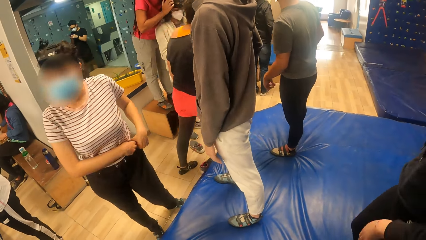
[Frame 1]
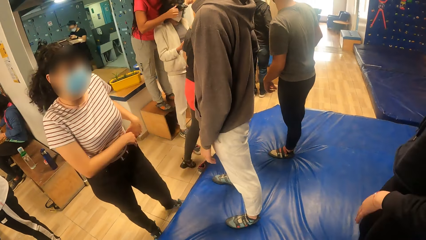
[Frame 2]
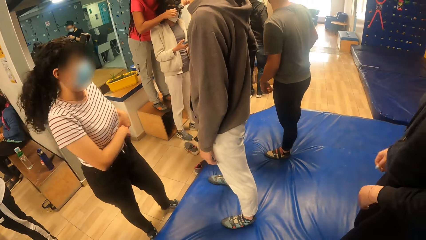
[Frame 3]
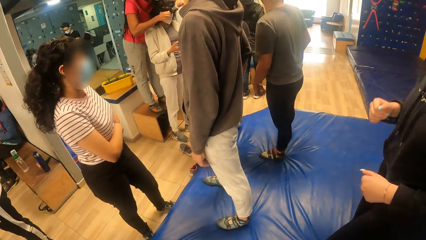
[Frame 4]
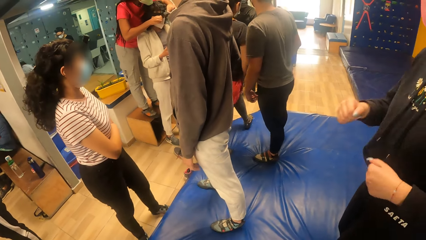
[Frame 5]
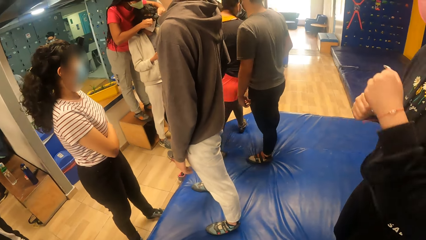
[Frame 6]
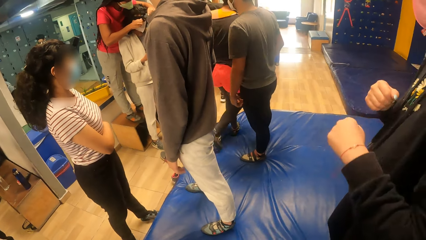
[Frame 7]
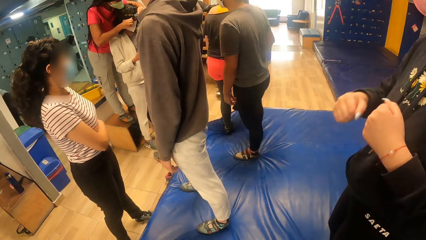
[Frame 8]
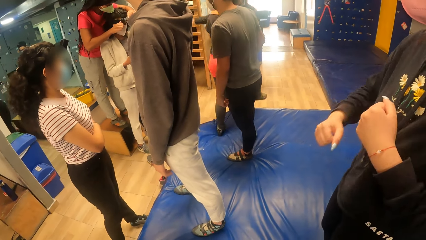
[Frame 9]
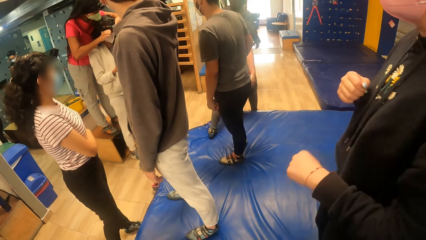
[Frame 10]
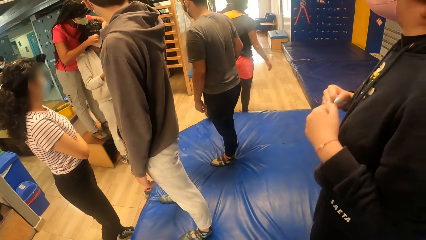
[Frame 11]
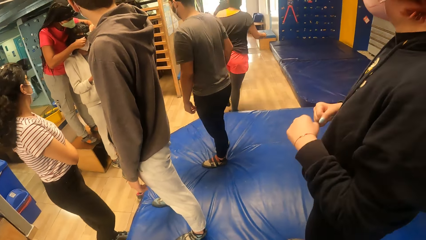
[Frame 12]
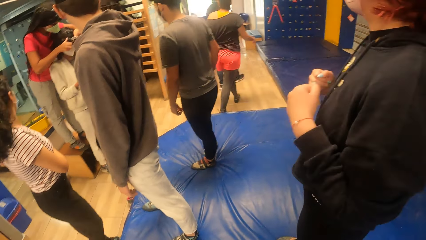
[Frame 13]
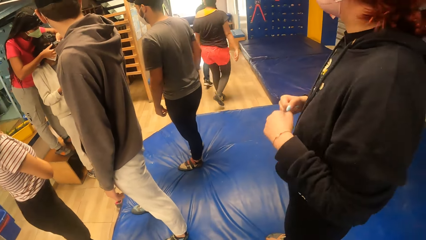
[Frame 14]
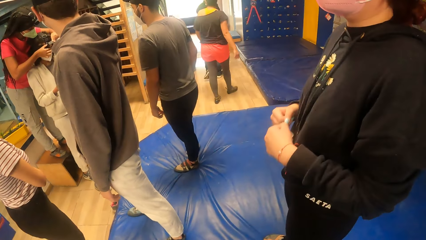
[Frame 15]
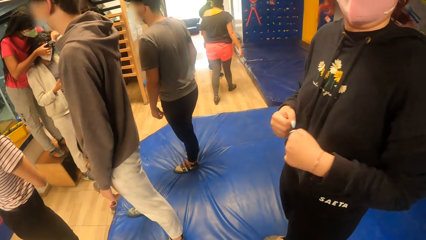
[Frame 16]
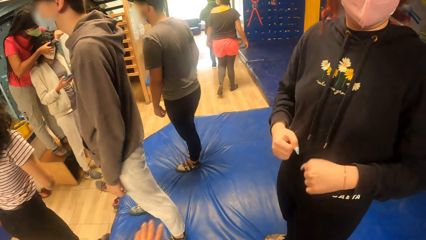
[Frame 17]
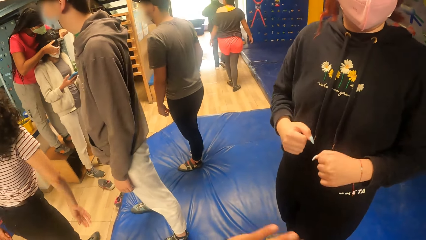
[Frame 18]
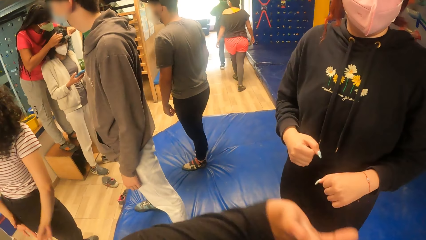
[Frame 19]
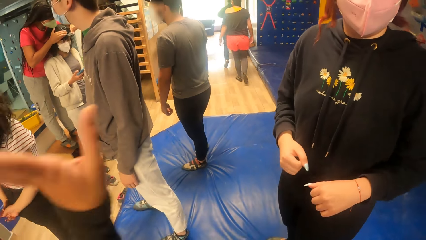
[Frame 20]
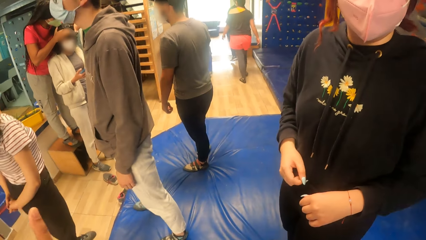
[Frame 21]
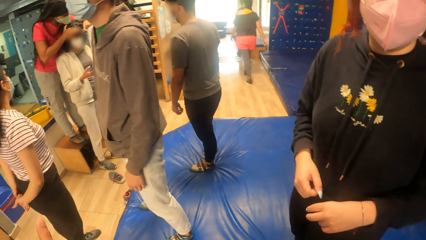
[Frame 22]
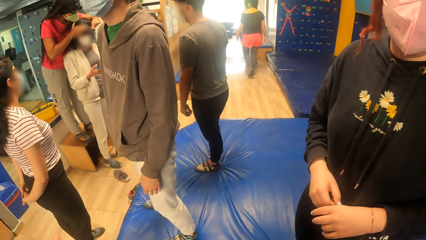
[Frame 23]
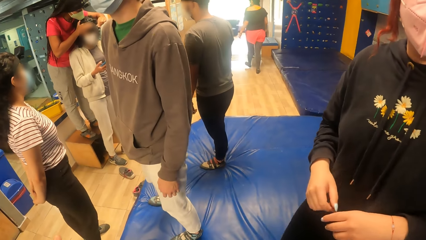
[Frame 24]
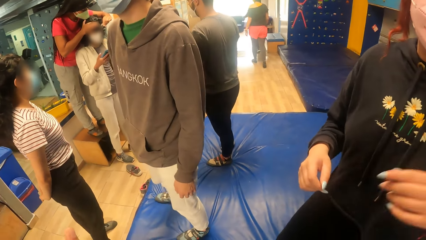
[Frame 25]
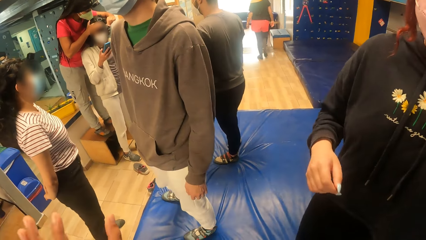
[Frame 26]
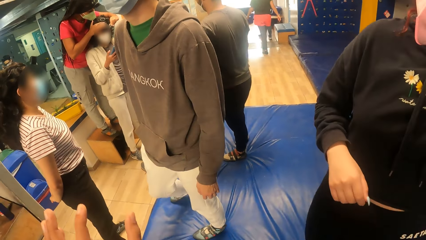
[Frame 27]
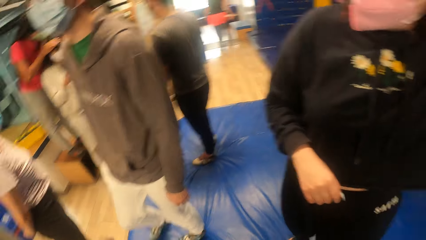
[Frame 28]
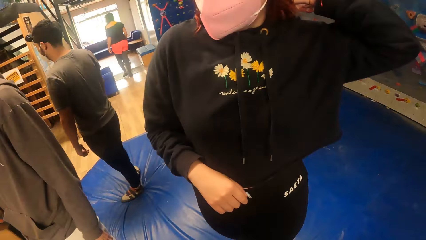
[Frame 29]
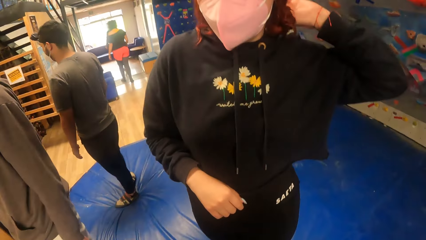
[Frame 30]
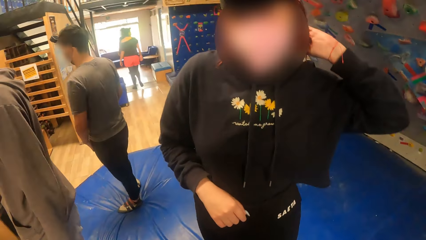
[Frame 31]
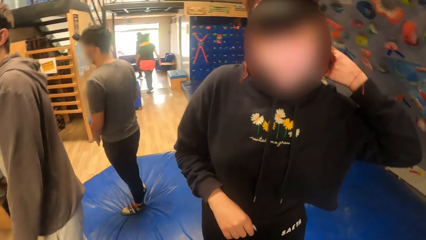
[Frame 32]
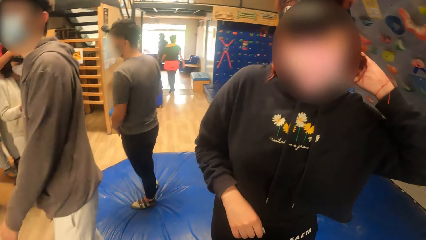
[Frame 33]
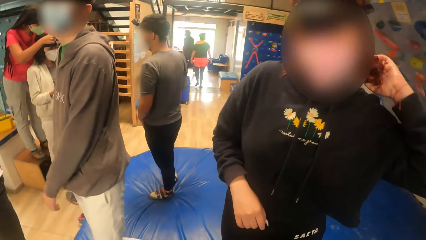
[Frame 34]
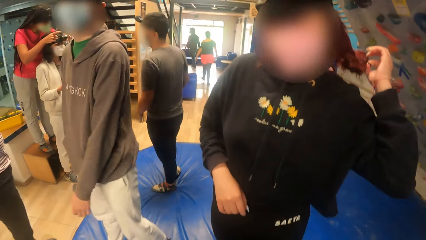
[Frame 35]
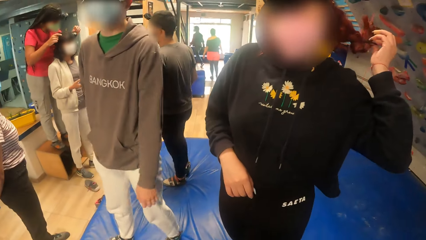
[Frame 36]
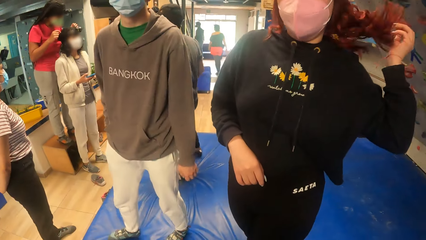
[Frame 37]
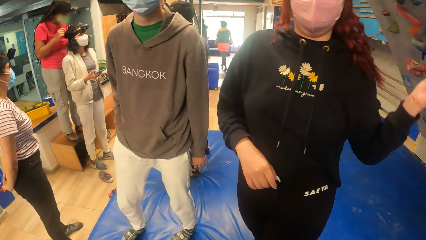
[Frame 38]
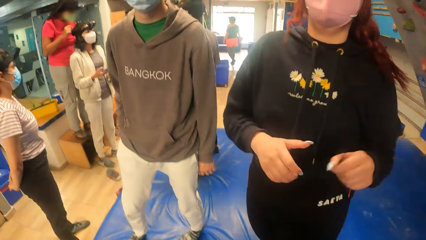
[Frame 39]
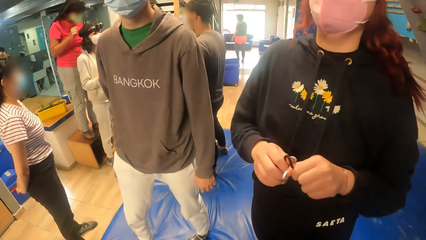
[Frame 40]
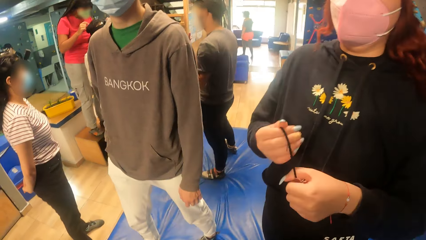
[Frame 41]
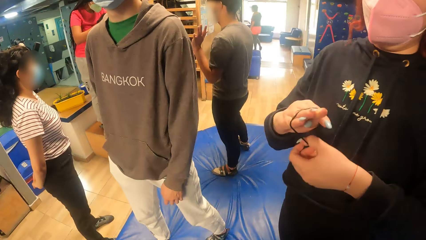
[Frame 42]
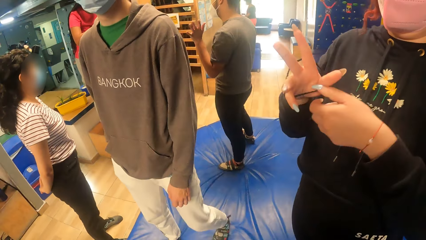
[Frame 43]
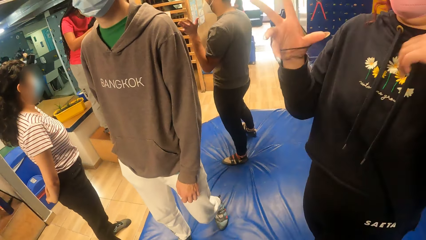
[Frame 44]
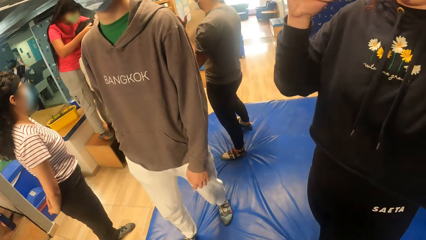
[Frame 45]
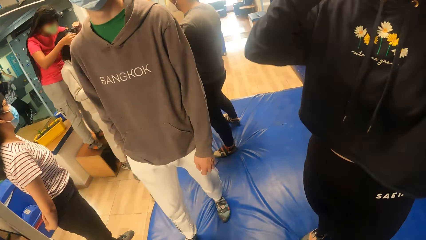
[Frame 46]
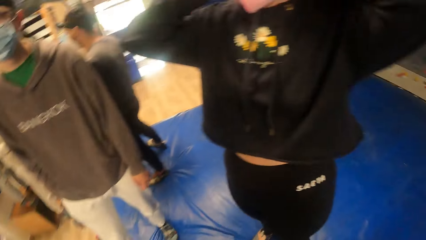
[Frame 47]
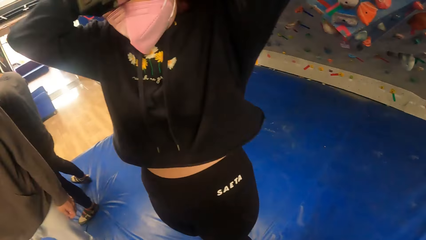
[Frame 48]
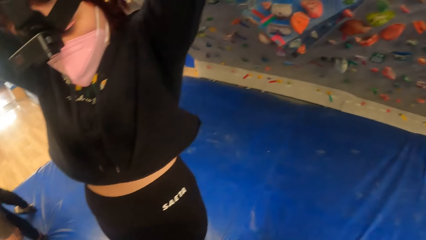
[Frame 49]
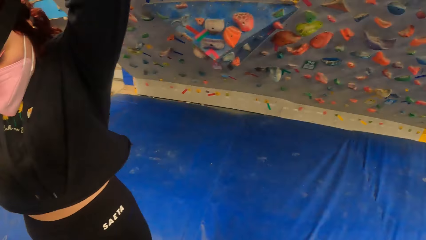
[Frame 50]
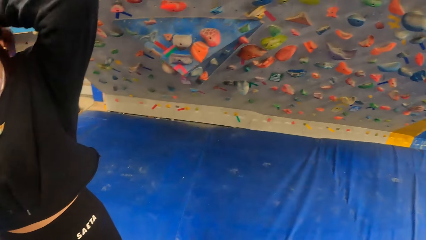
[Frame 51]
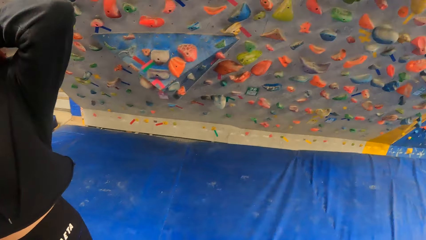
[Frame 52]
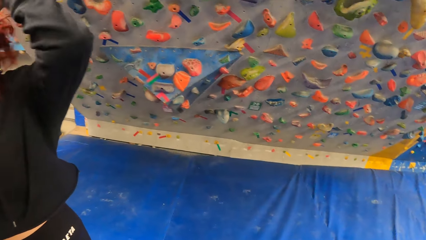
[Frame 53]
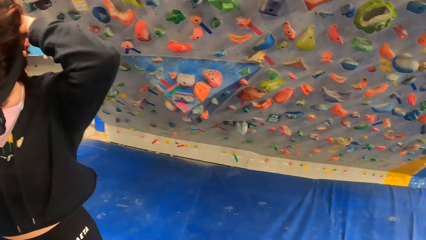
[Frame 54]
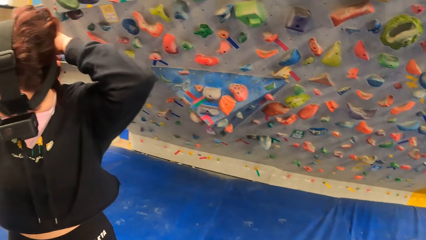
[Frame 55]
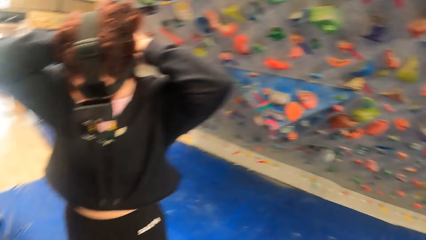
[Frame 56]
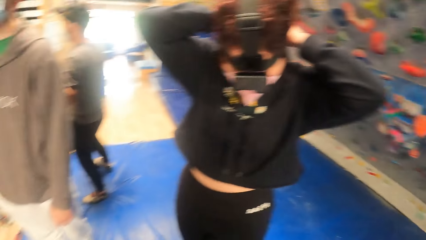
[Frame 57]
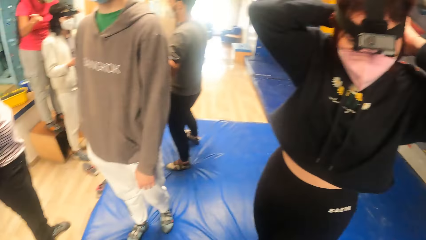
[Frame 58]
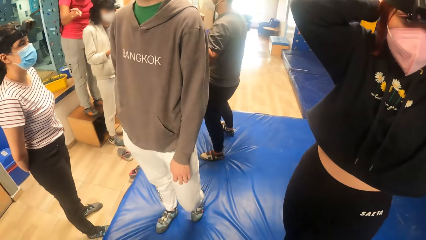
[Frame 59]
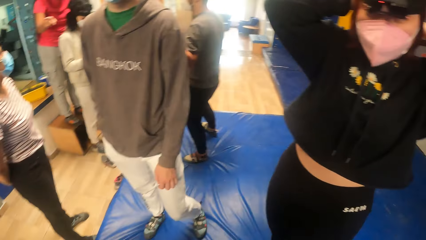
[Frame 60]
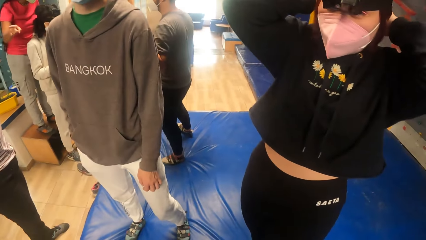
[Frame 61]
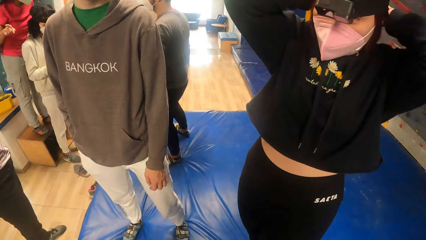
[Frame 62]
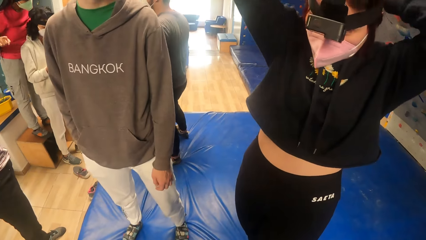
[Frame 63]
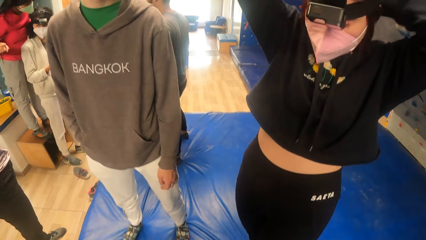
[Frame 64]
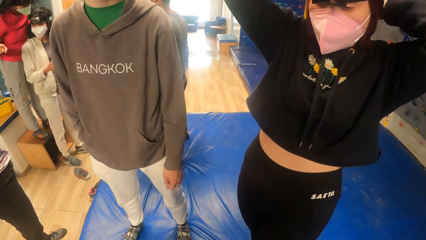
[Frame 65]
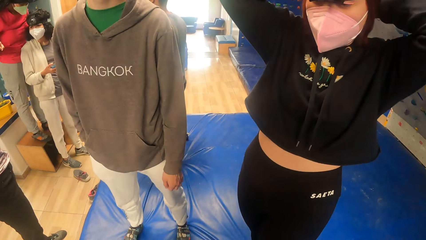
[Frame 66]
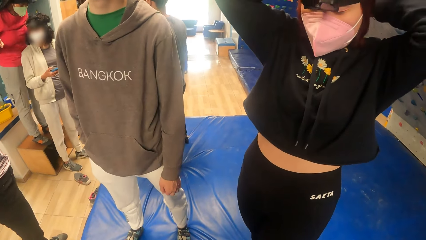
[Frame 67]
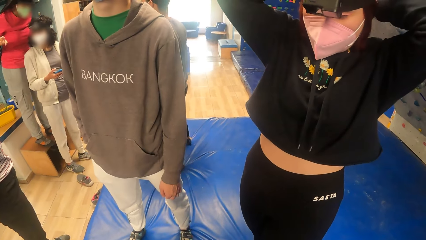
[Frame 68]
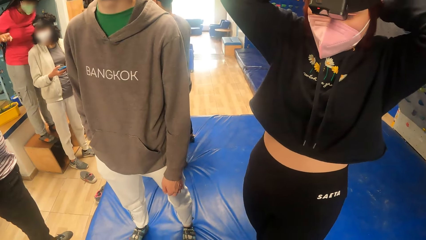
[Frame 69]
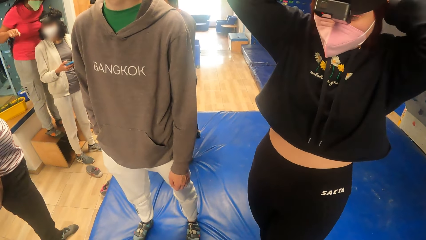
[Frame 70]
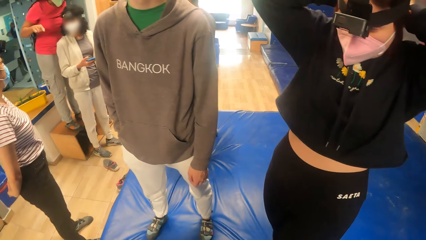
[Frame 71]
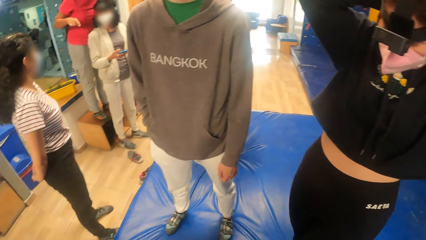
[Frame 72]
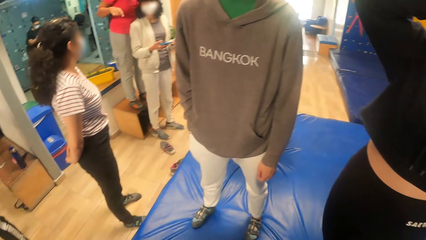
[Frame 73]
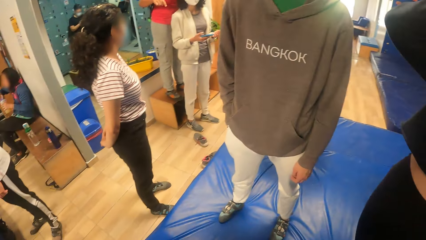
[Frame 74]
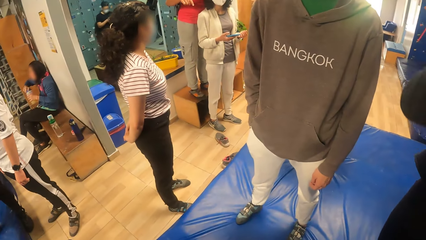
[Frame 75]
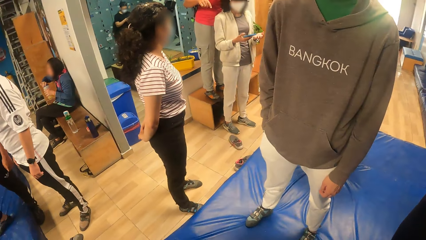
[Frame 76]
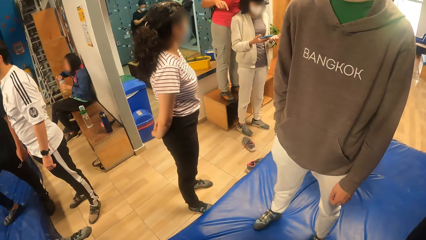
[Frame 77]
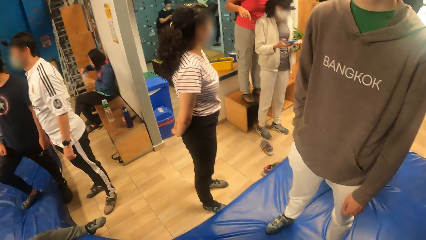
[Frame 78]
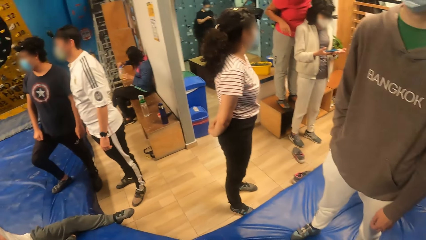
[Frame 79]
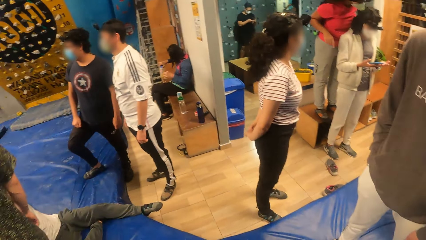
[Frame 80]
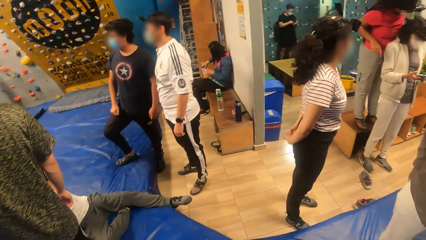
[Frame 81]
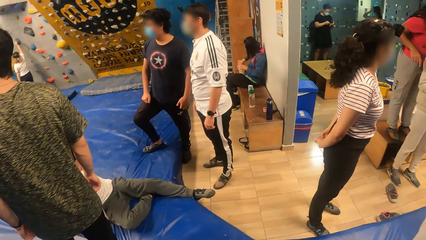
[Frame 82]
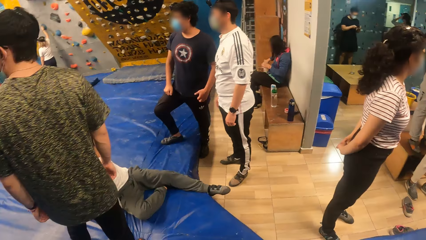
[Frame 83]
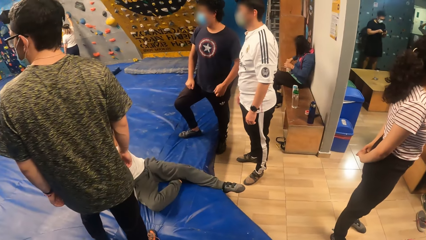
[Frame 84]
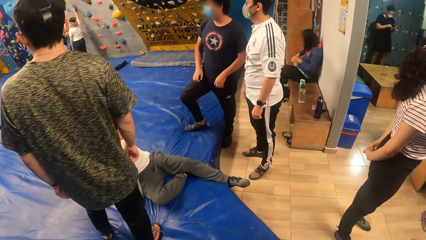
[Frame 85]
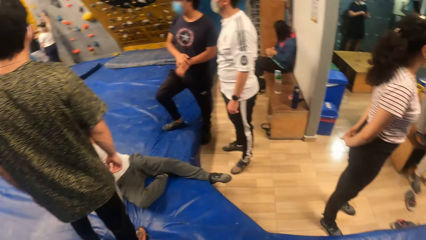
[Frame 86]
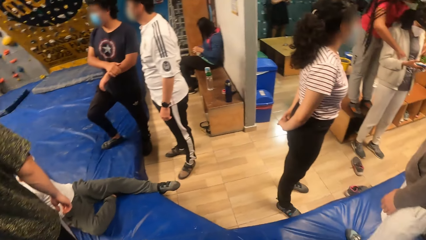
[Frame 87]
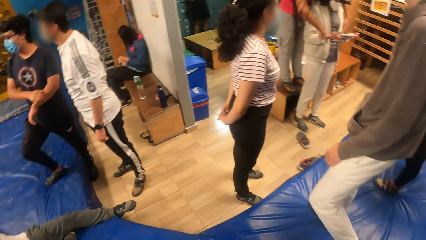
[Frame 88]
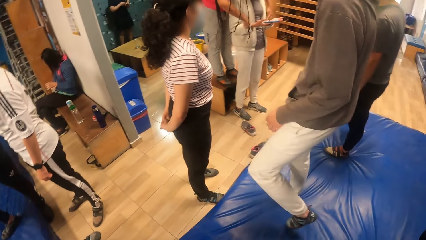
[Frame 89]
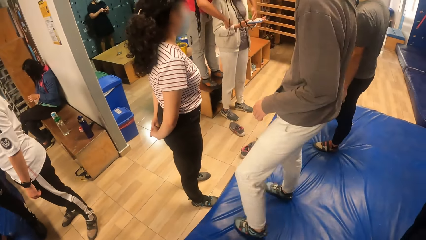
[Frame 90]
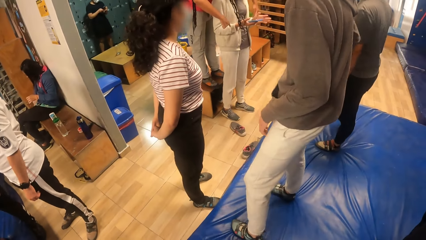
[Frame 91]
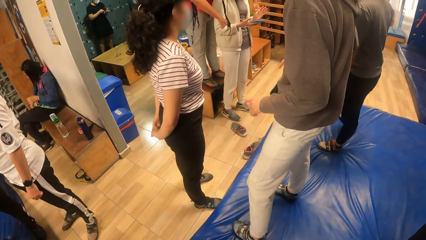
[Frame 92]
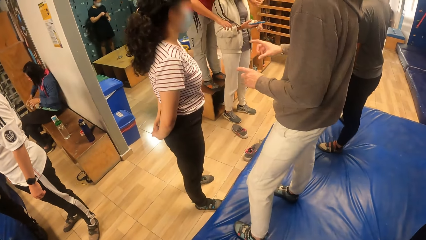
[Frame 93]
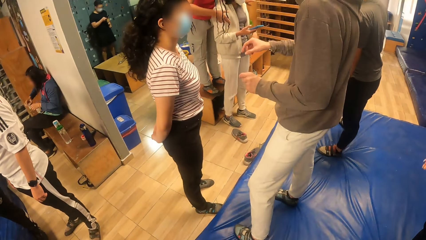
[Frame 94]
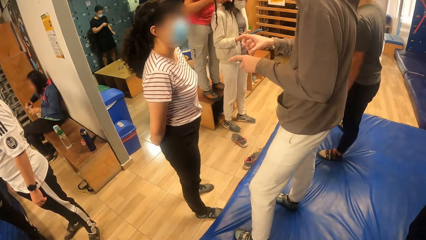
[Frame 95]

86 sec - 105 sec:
The woman removes the rubber from her hair with her left hand, passes the rubber from her left hand to her right hand and packs her hair with the rubber in her hands.
